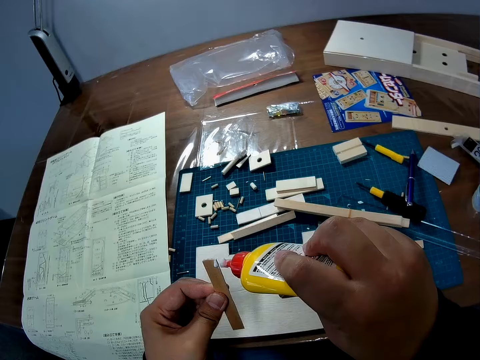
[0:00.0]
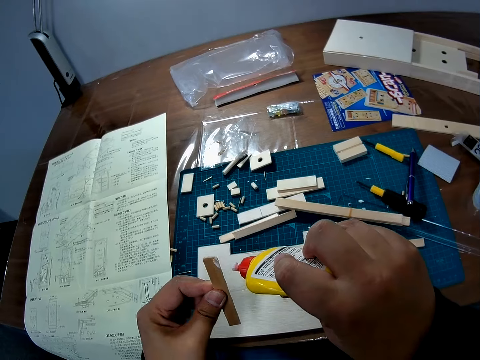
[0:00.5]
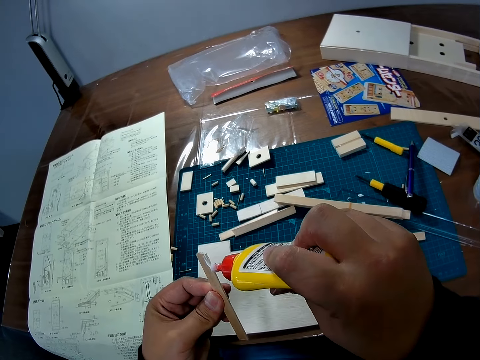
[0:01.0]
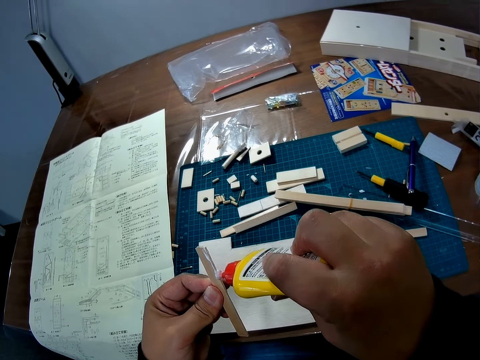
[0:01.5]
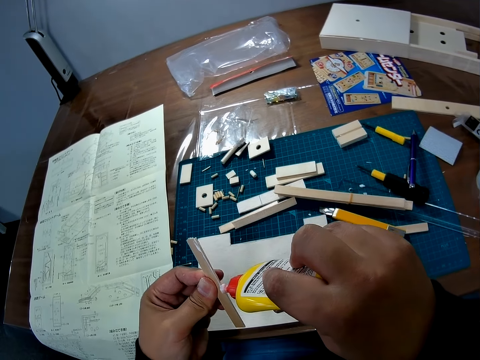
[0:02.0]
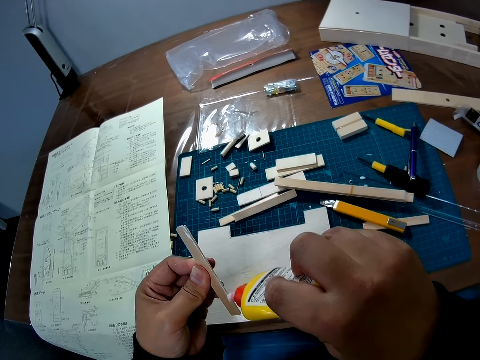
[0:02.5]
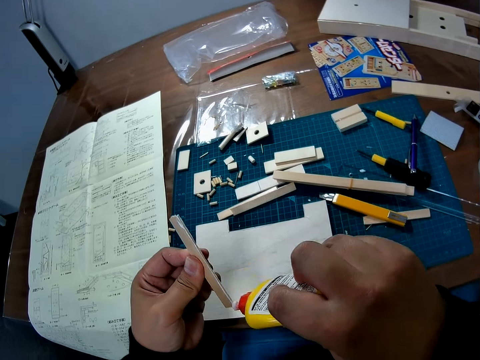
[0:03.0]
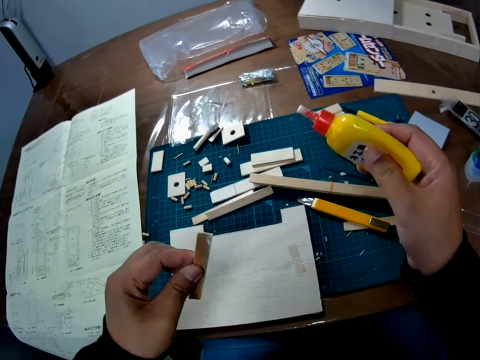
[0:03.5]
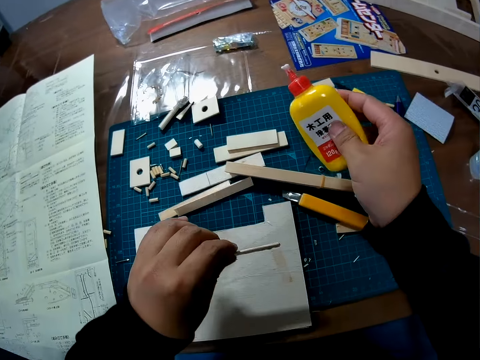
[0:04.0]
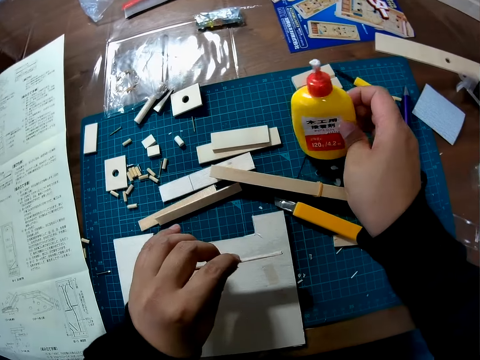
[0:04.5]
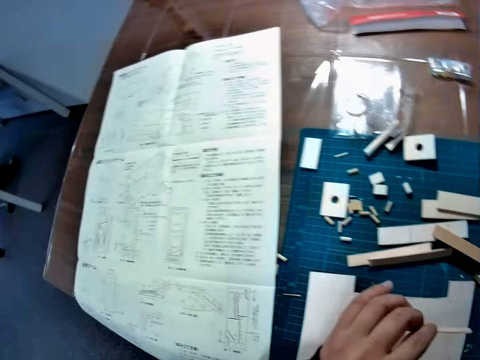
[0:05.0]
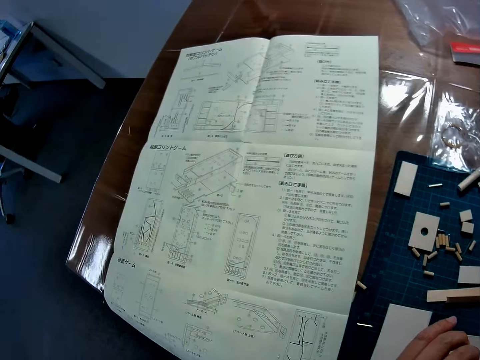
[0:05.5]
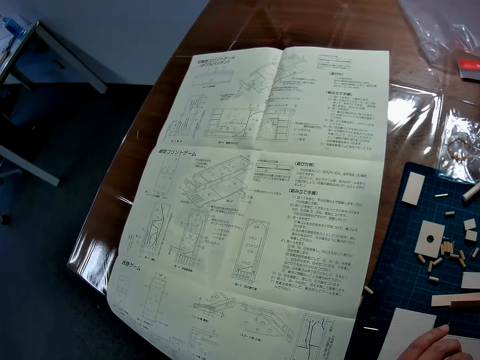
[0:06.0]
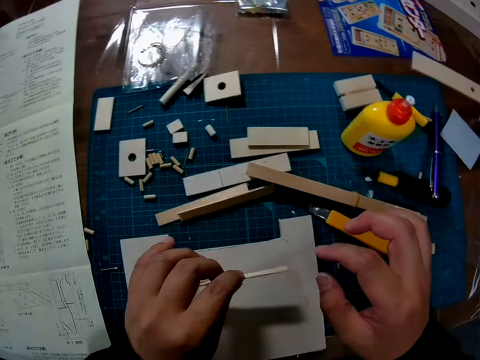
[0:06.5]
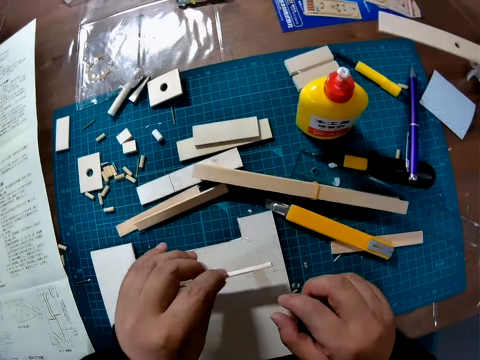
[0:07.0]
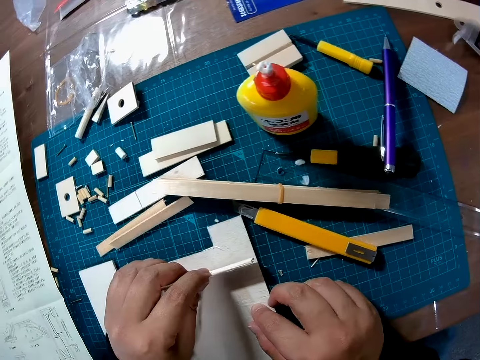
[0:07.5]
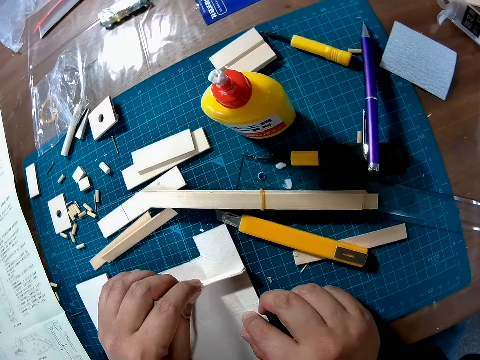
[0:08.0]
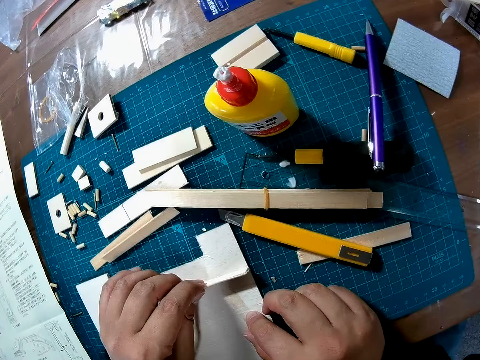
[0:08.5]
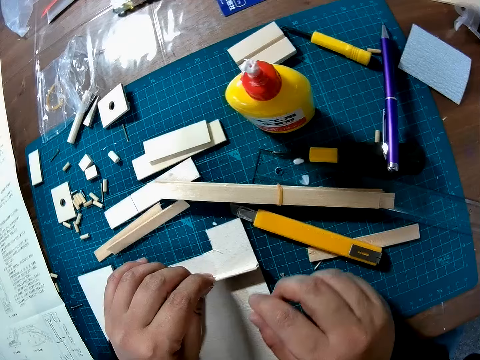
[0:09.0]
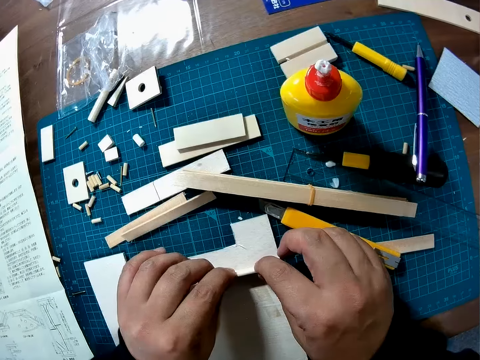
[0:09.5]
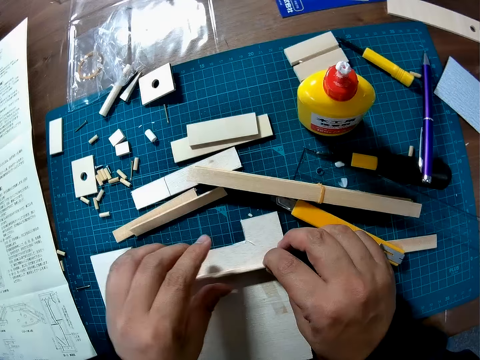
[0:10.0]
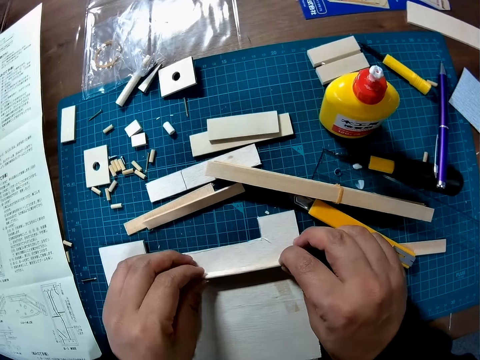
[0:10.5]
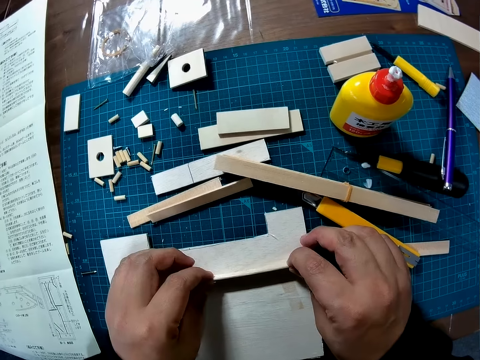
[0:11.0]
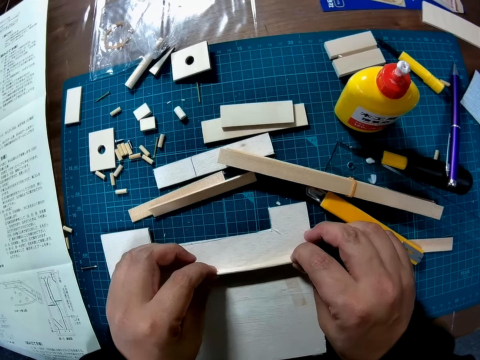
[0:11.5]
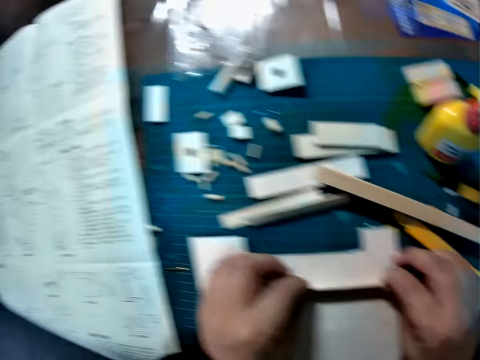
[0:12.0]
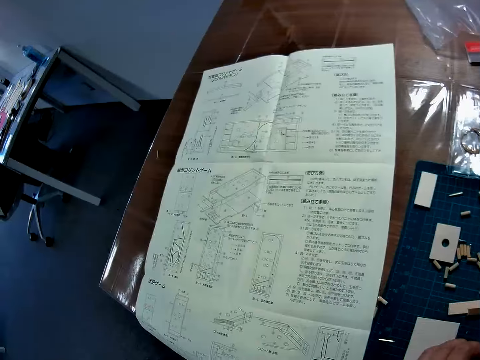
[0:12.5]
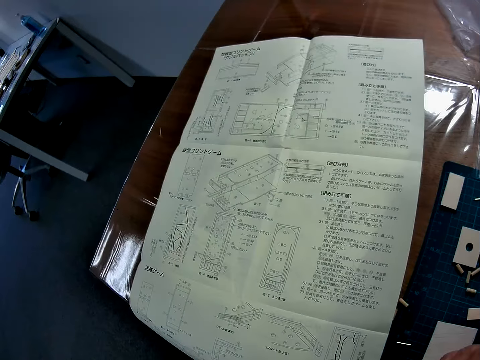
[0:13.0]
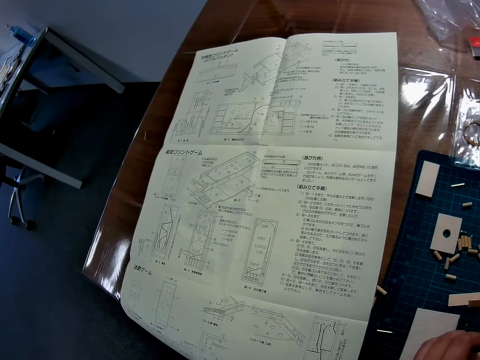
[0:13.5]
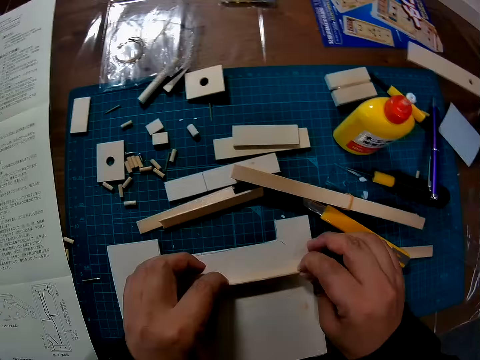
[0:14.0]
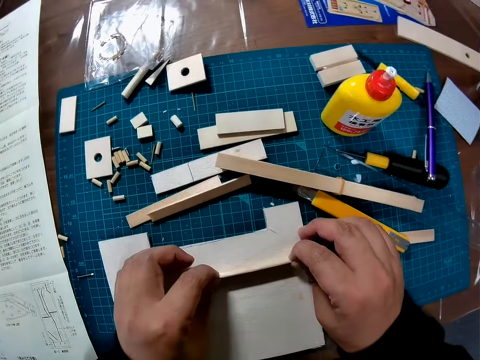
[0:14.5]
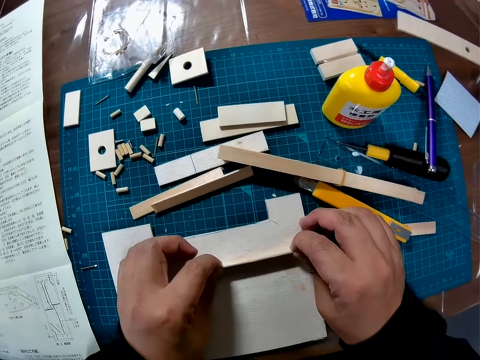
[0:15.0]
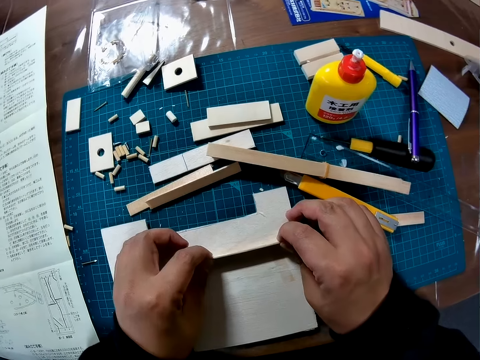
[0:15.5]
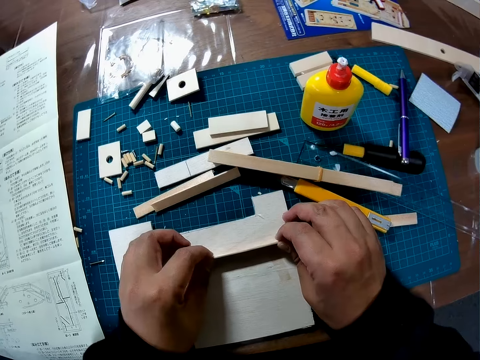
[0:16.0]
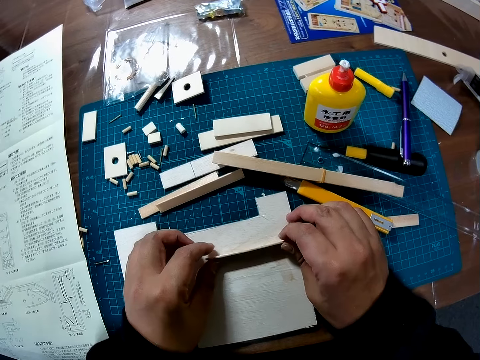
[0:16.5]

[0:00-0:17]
The camera wearer glues a piece of wood with superglue. They put down the super glue bottle on a cutting mat. They look at a piece of manual paper on a table. They adjust the piece of wood on a paperboard. They place the wood piece on a sheet of wood on the table. They look at the piece of manual paper on the table. They adjust the piece of wood on the paperboard.

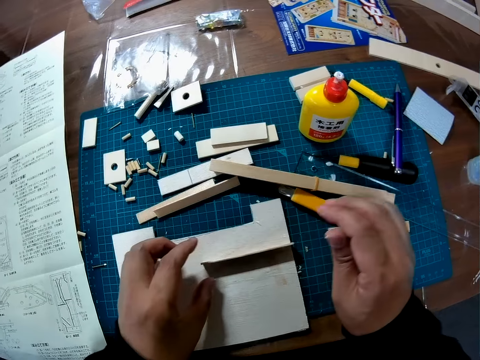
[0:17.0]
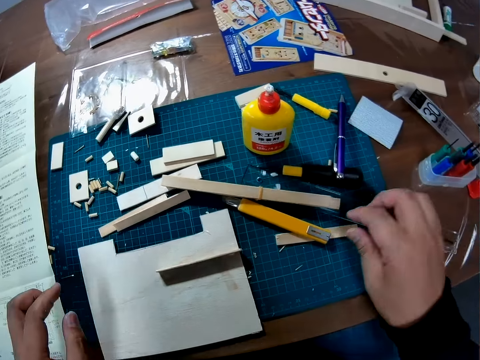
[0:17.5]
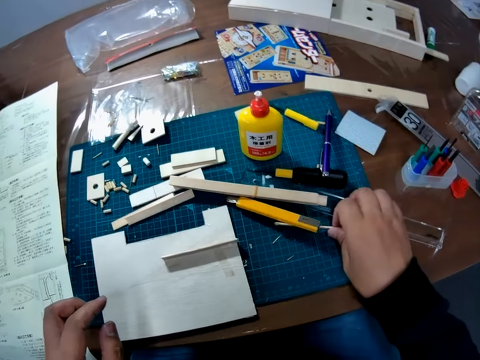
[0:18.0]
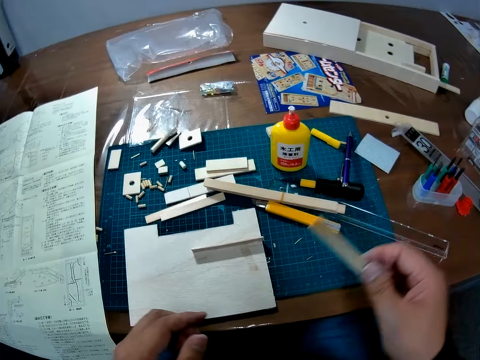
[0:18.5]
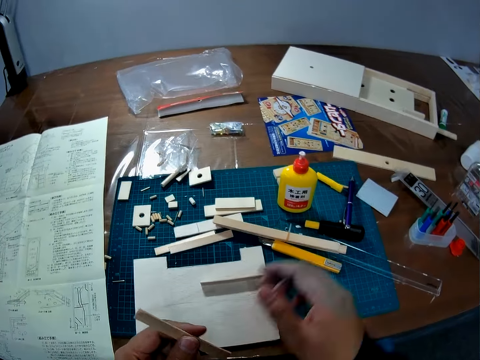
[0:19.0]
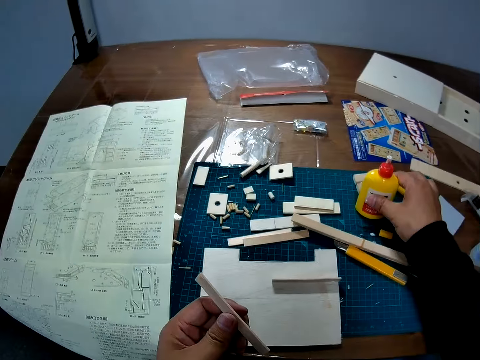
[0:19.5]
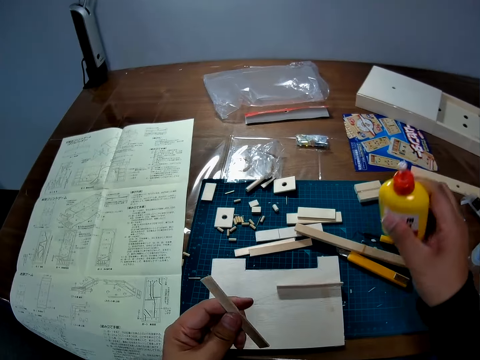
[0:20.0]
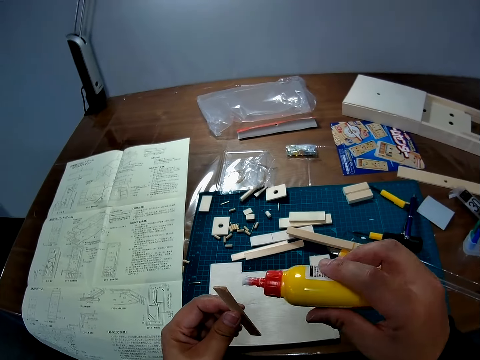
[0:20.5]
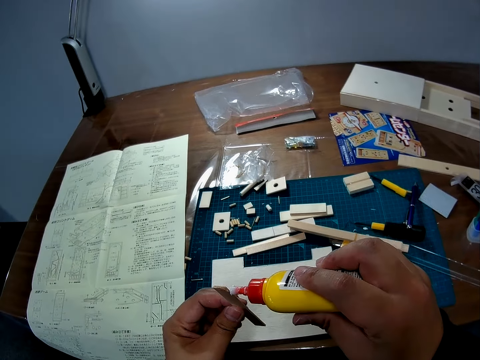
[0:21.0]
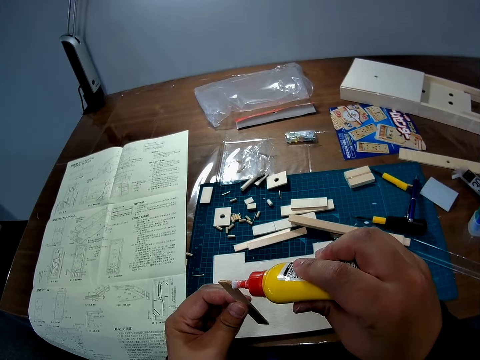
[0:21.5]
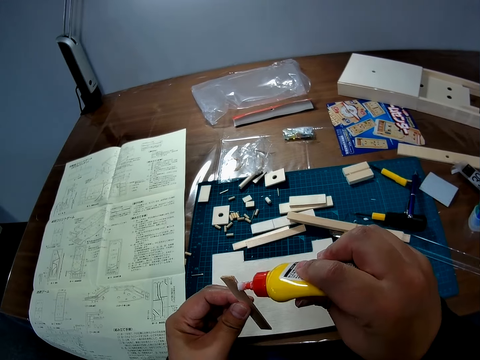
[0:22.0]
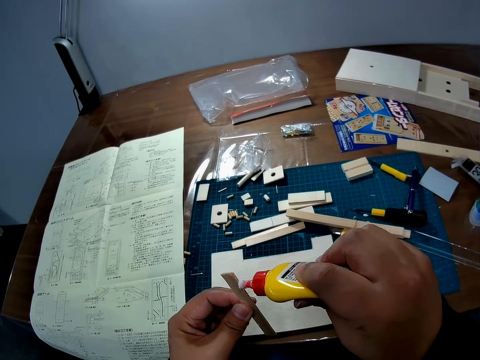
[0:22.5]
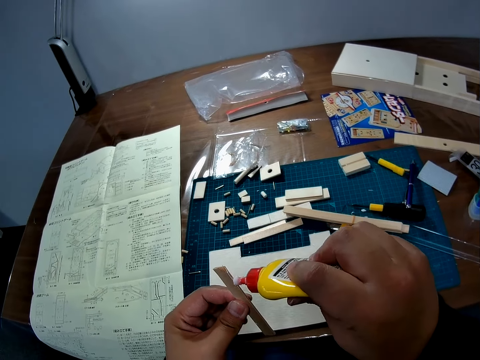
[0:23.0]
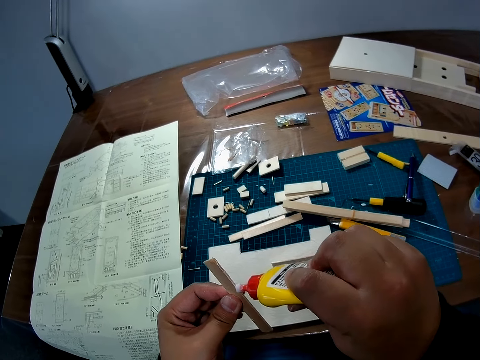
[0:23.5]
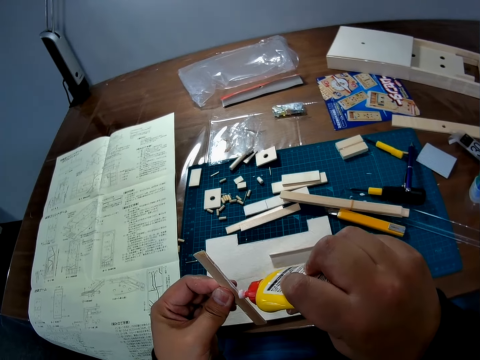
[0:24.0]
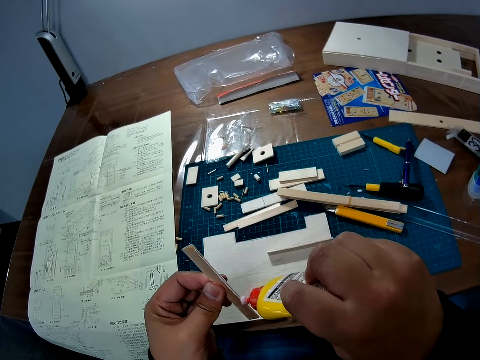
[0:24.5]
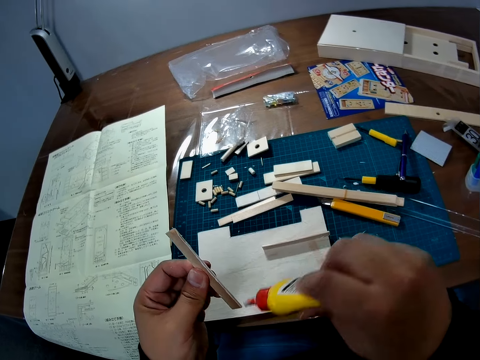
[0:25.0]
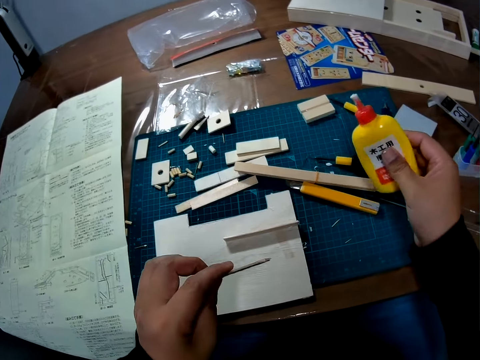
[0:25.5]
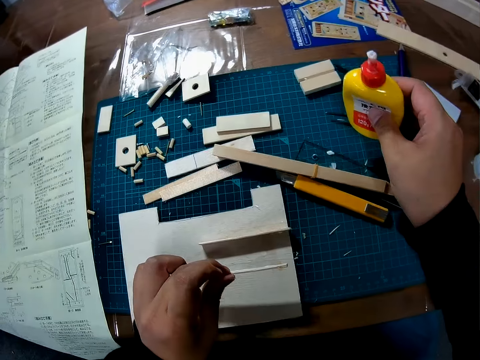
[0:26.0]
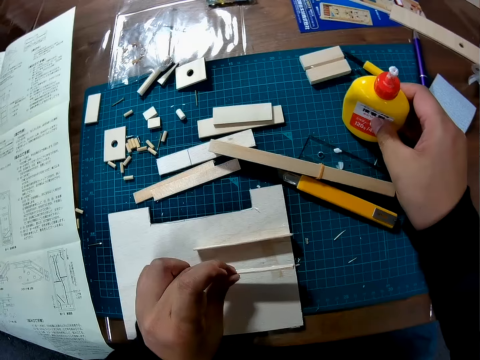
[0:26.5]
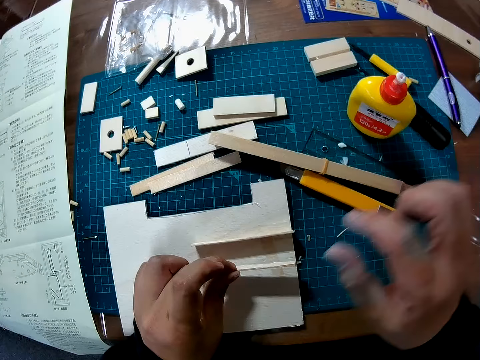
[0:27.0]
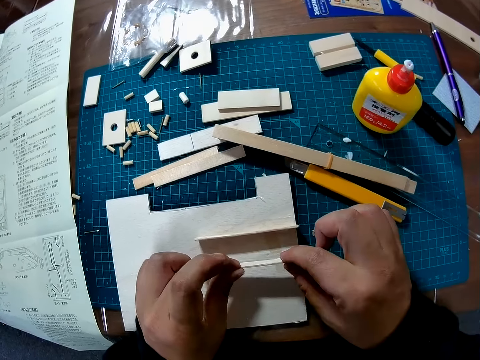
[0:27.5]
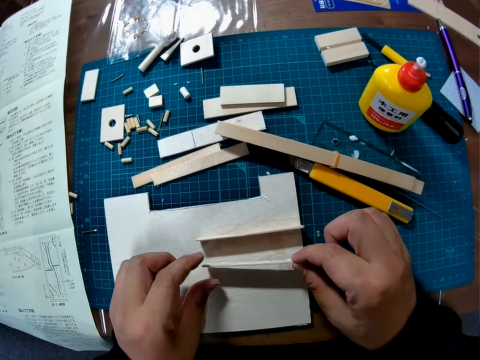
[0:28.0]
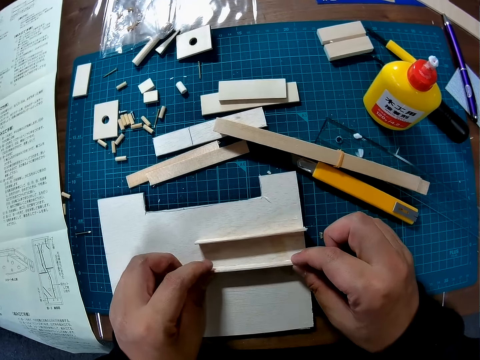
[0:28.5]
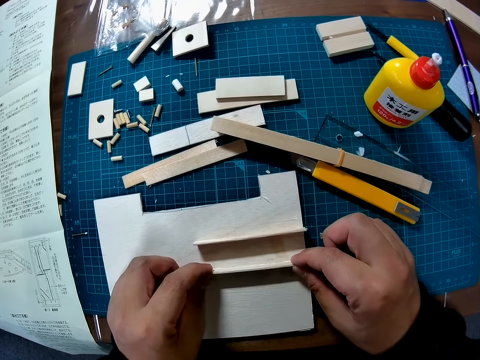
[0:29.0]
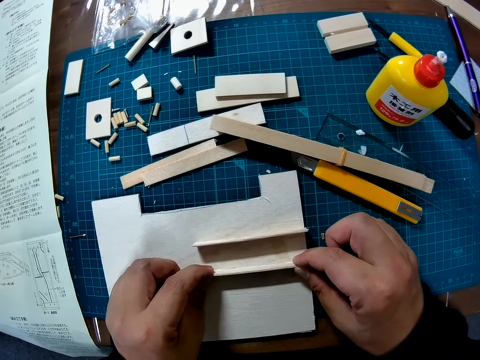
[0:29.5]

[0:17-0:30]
The camera wearer picks up another piece of wood from a cutting mat. They hold the piece of wood with a hand. They pick up a super glue bottle from the cutting mat. They glue the piece of wood with superglue. They put down the super glue bottle on the cutting mat. They adjust the piece of wood on a paperboard. They place the wood piece on the sheet of wood on the table.
